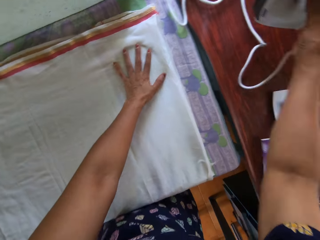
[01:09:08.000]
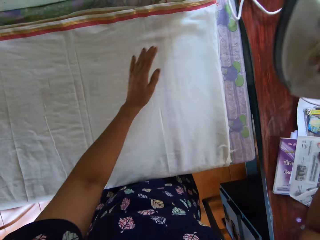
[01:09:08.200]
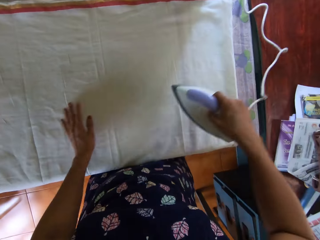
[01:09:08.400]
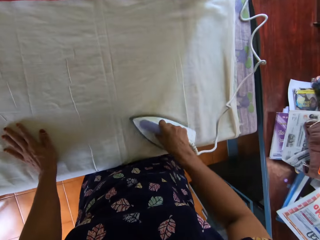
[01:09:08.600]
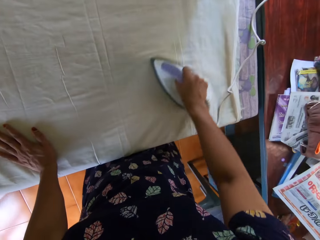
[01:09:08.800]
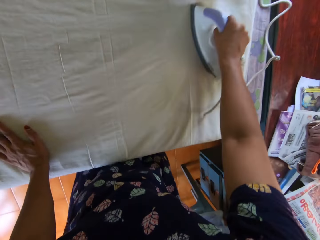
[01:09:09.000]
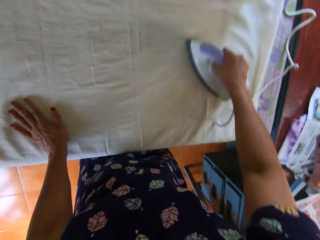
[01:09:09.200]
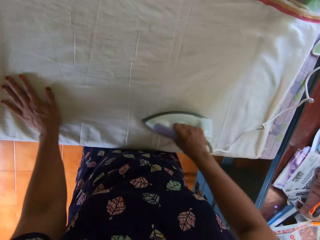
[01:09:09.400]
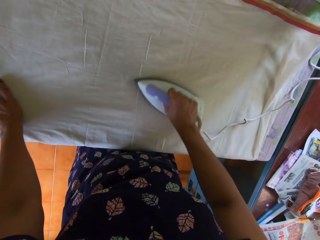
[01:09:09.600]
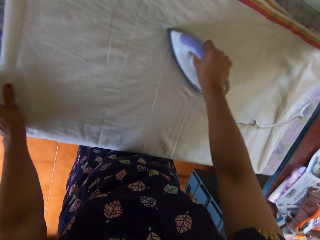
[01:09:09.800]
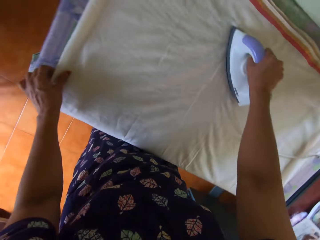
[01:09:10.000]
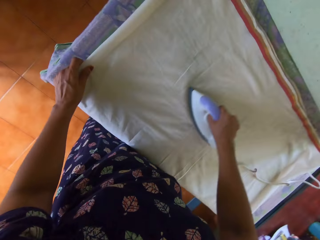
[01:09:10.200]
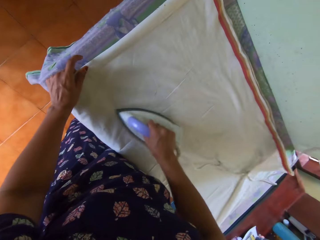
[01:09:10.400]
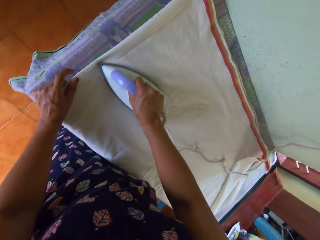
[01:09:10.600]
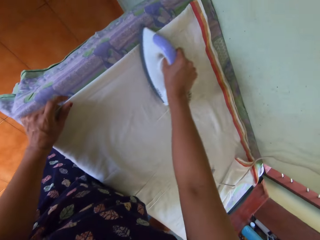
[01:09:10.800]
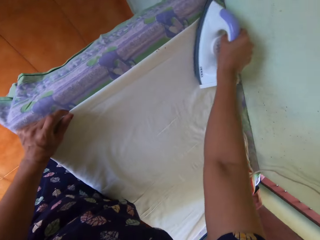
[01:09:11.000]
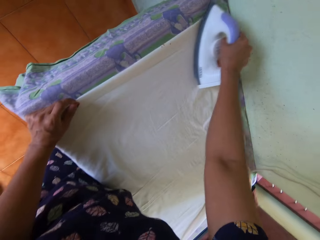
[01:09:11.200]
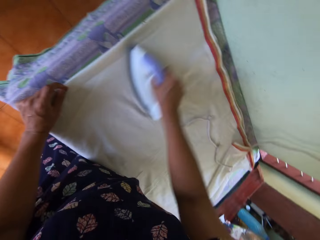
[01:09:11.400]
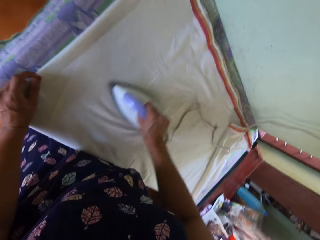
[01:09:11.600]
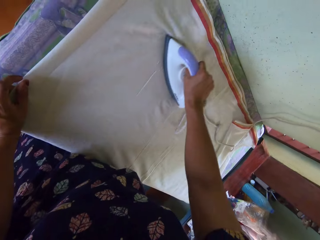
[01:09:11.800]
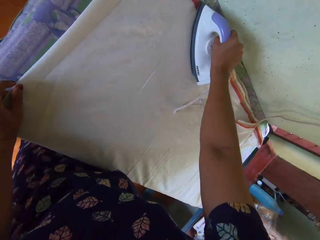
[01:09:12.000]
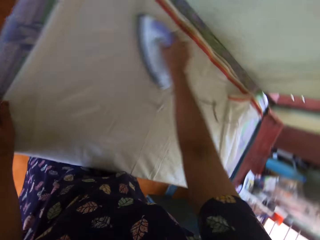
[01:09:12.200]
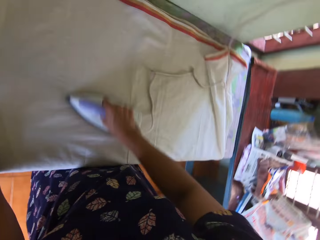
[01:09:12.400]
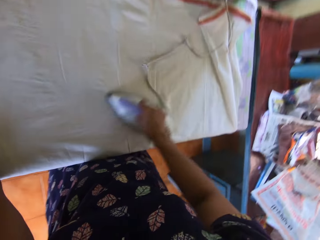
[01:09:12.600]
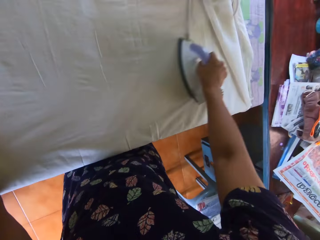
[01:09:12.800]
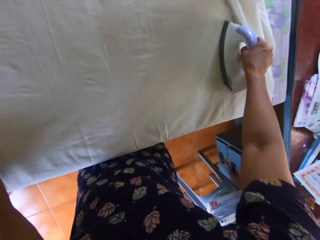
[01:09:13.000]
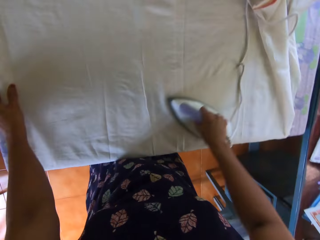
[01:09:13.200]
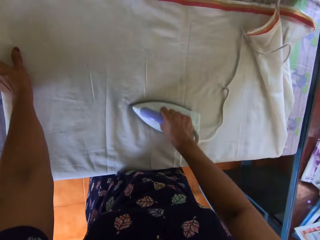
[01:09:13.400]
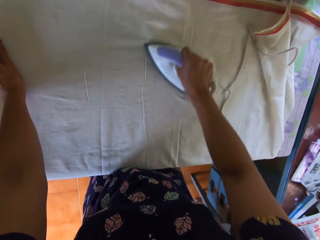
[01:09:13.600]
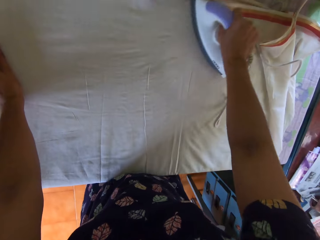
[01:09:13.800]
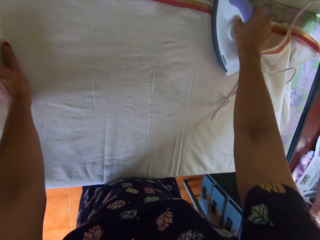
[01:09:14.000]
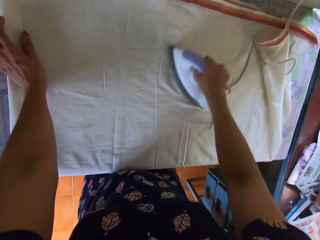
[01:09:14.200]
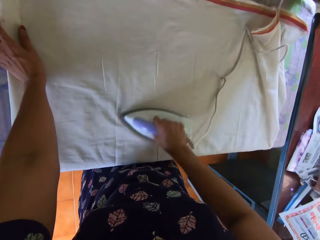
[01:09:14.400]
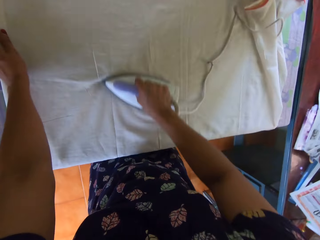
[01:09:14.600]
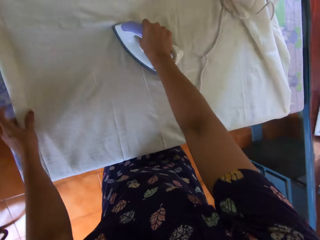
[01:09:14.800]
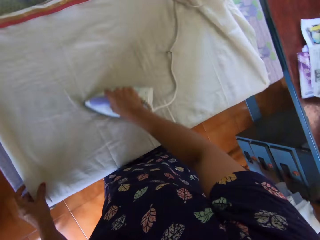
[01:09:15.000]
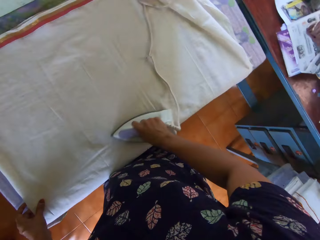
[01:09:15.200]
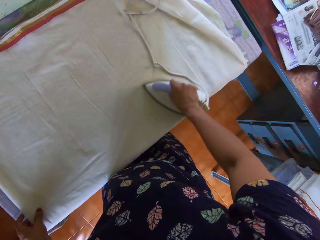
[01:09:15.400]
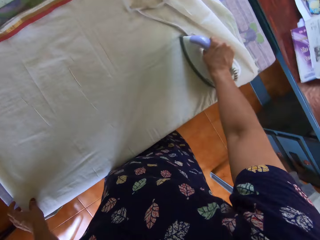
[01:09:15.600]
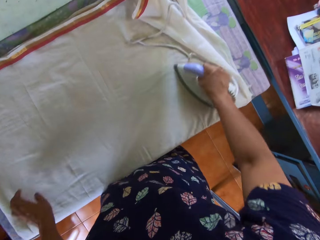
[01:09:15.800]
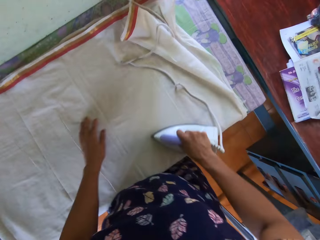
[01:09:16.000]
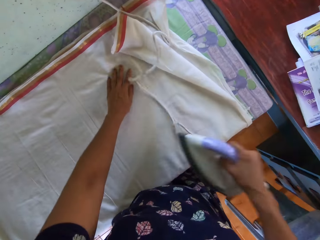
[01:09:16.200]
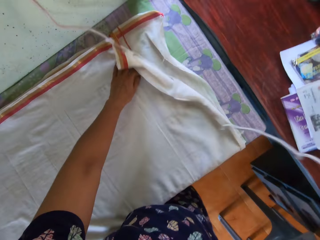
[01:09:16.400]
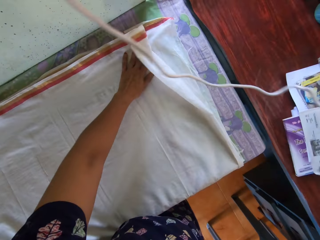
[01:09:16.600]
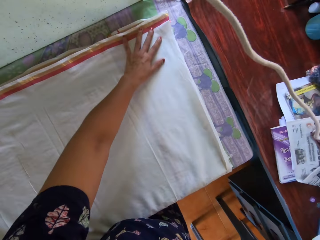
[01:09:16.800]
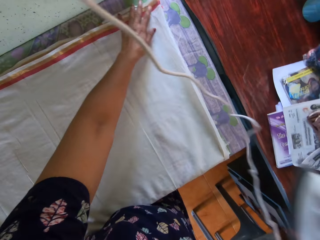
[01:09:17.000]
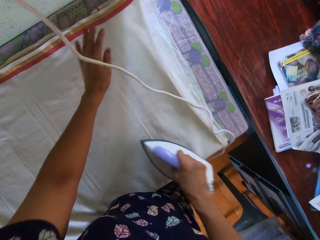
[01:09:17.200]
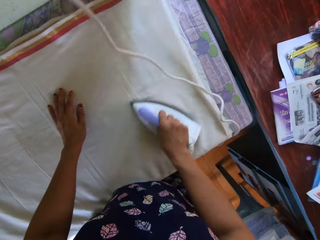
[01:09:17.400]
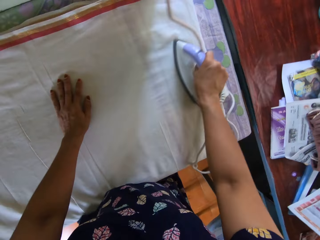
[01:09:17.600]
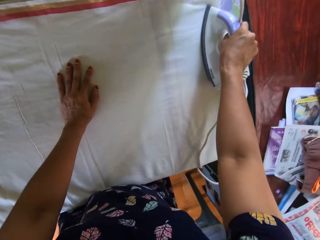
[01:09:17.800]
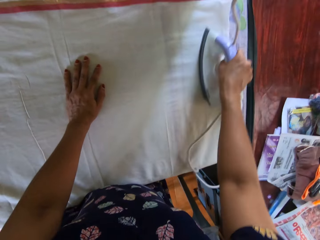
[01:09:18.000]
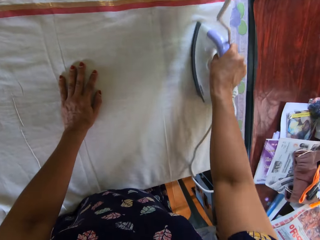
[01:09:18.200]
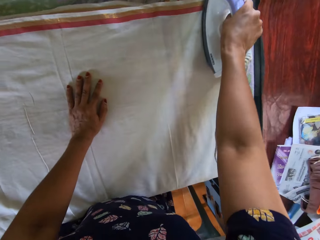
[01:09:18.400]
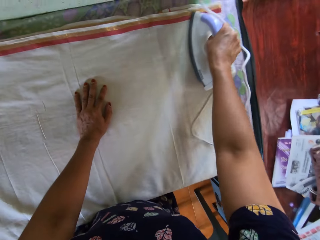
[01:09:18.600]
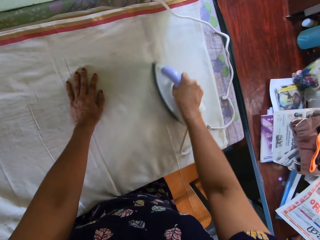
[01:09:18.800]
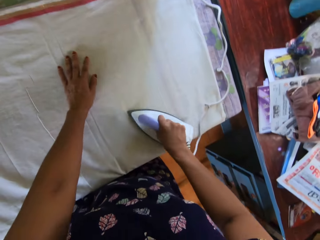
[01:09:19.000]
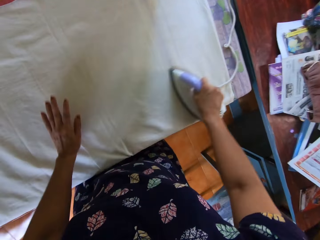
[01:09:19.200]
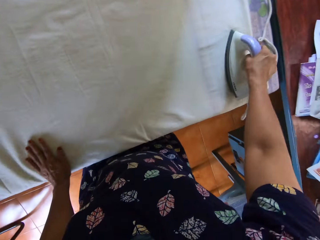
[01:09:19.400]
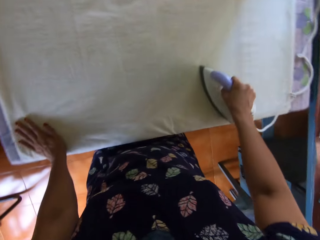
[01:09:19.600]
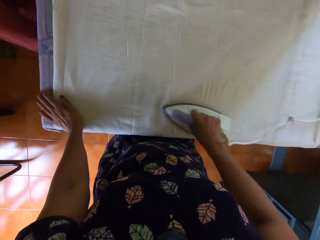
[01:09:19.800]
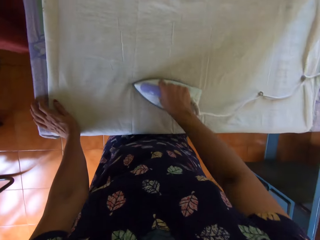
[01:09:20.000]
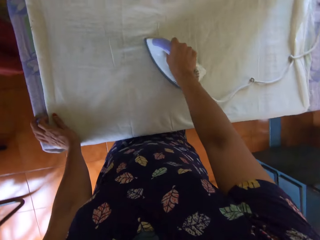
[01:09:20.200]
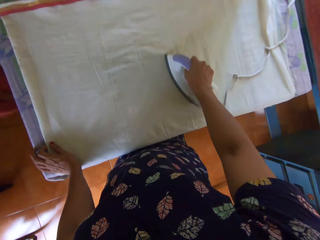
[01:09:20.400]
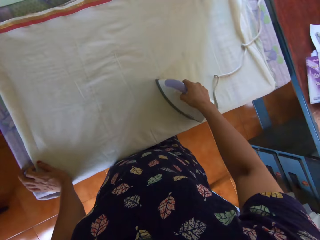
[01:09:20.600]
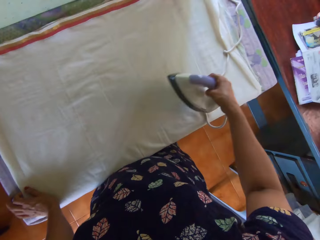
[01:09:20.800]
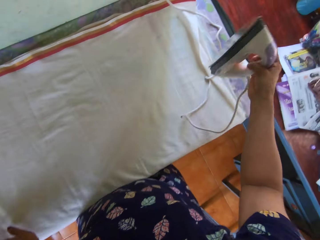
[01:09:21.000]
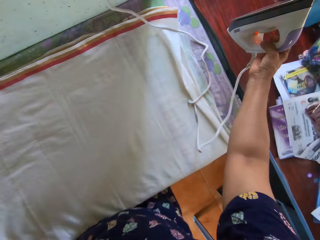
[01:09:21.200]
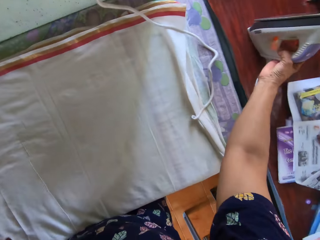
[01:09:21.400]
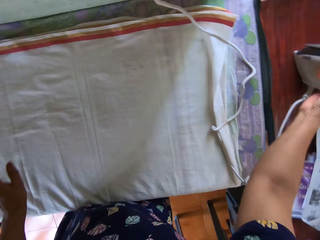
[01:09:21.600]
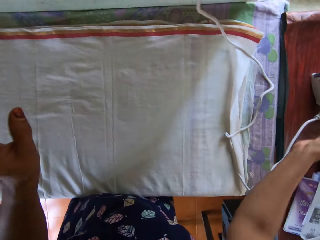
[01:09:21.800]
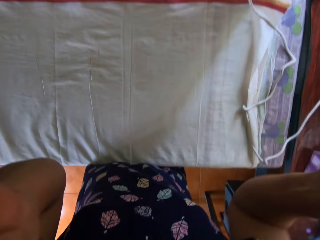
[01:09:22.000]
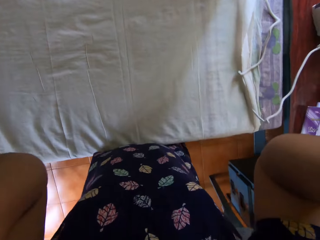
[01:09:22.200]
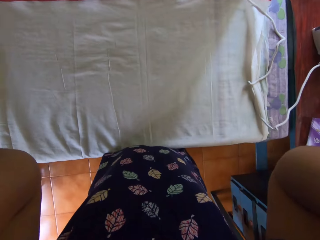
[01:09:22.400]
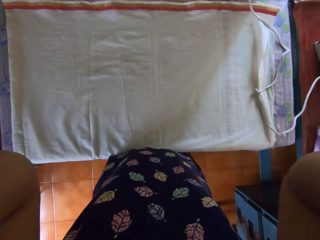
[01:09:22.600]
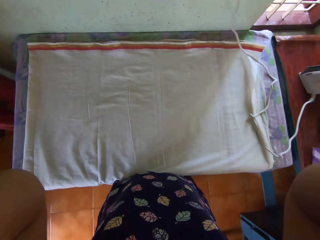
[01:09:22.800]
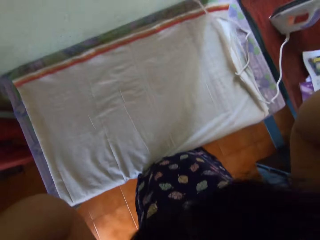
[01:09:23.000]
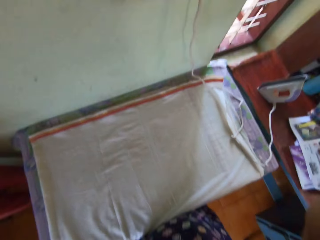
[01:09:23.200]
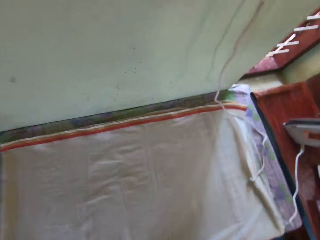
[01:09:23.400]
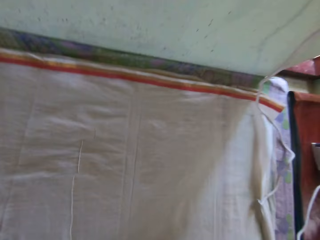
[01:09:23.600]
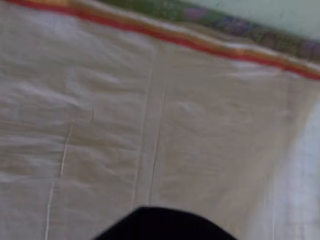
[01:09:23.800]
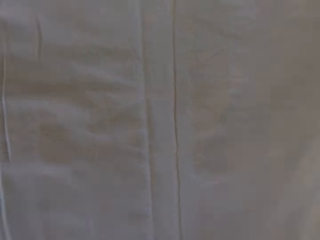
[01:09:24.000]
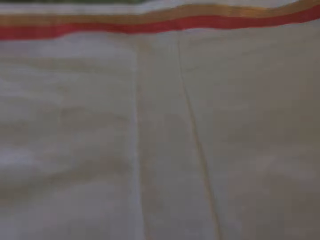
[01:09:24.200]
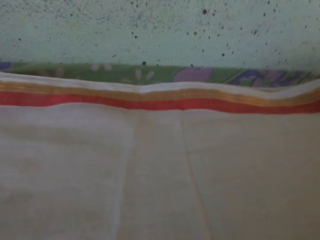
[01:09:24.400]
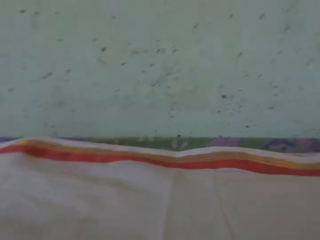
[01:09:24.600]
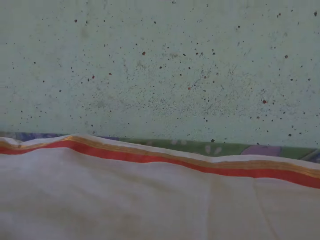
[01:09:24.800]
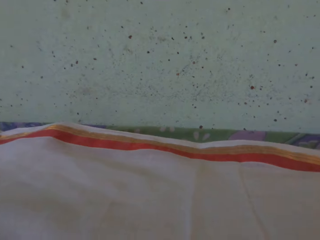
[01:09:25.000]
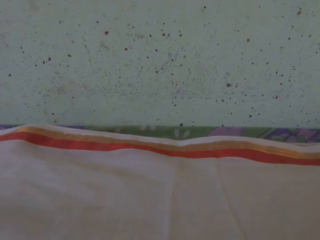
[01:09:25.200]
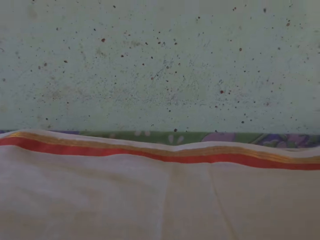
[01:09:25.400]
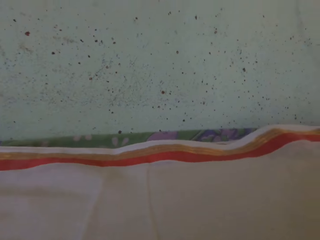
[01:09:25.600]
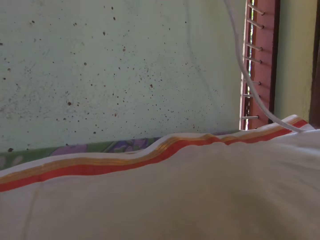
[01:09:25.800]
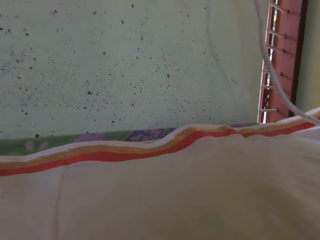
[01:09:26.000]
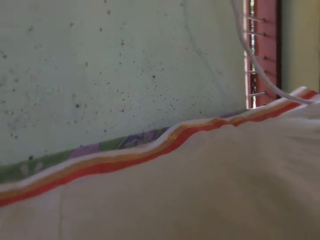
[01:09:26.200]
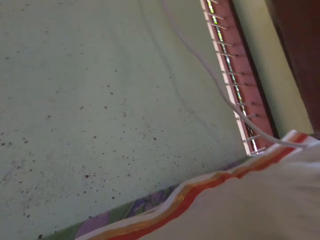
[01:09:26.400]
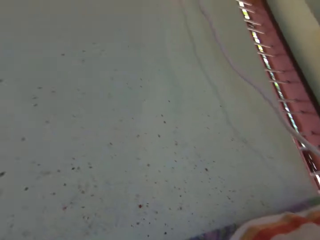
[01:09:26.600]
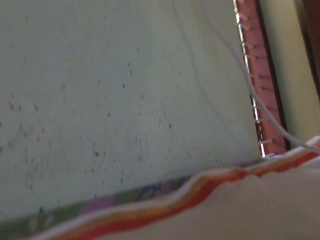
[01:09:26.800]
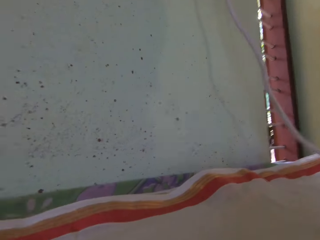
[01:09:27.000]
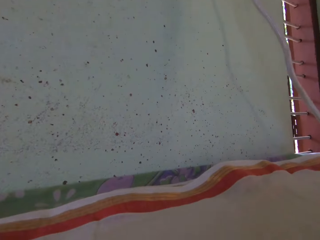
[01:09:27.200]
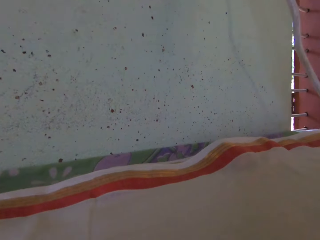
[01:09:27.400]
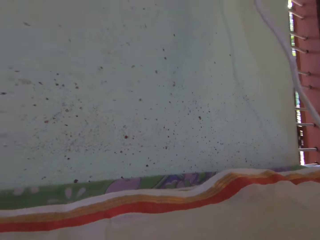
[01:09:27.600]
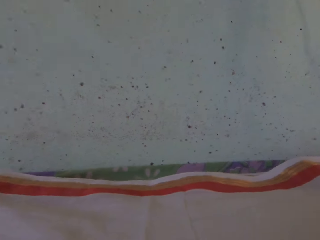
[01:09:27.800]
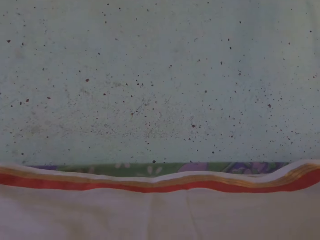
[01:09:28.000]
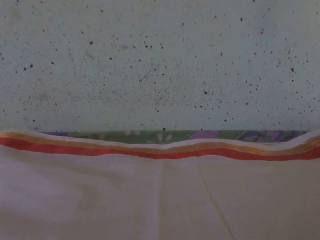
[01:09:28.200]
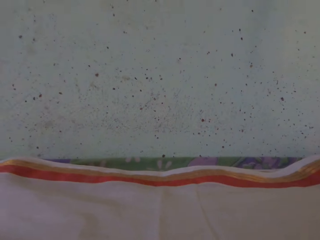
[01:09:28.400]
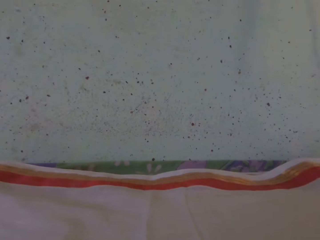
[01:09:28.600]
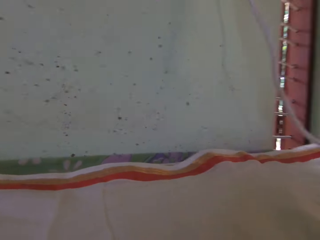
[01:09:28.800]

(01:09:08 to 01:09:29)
The camera wearer grabs the electric pressing iron or iron box on the adjacent table with her right hand. She irons the folded fabric or cloth on the table with the electric pressing iron. A girl talks to the camera wearer. The camera wearer eliminates wrinkles on the cloth with the iron box. She adjusts a folded portion of the fabric on the table with her left hand. She drops the electric pressing iron on the adjacent table. She raises her hands towards her head. She adjusts the camera. She drops the camera on the table.
